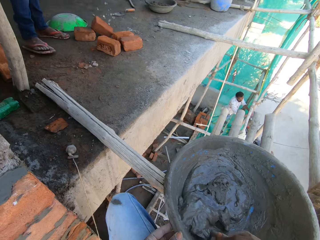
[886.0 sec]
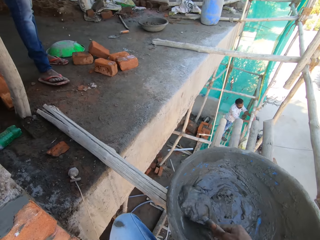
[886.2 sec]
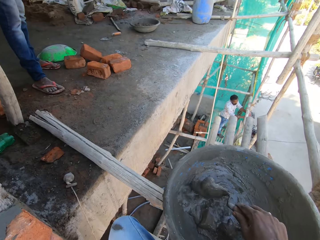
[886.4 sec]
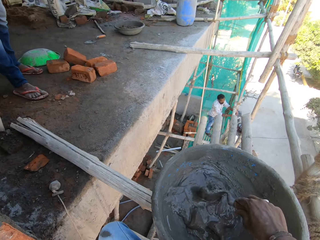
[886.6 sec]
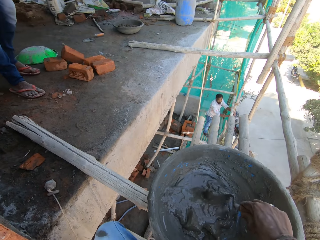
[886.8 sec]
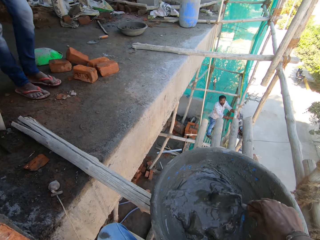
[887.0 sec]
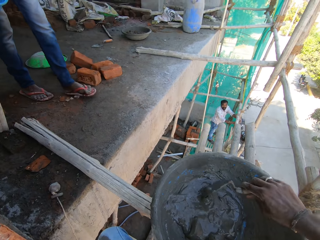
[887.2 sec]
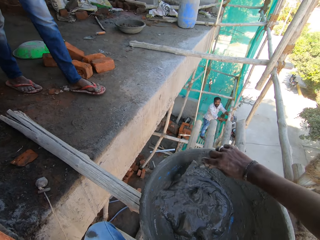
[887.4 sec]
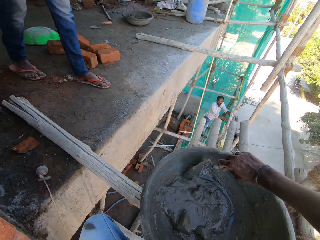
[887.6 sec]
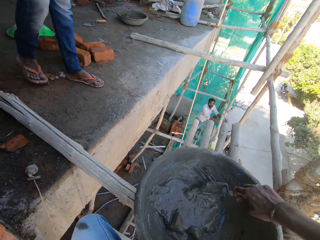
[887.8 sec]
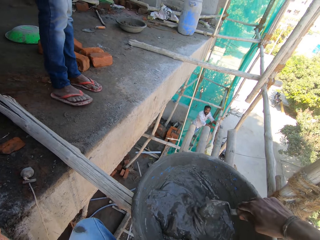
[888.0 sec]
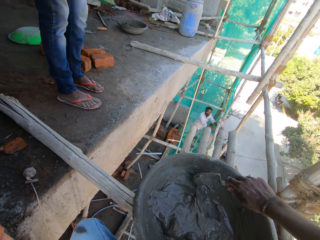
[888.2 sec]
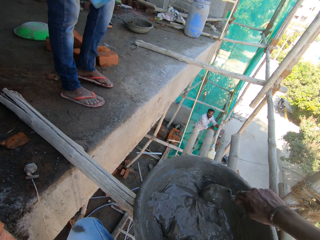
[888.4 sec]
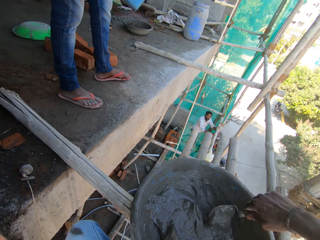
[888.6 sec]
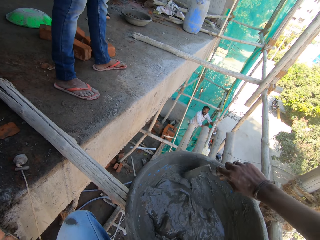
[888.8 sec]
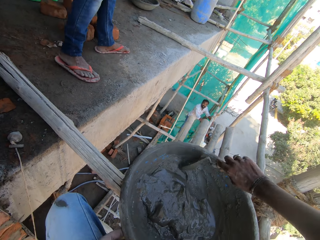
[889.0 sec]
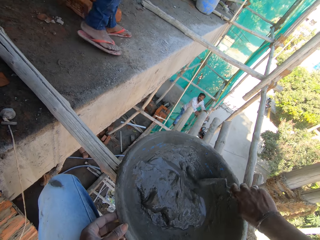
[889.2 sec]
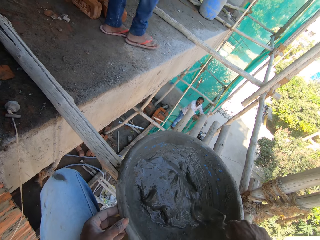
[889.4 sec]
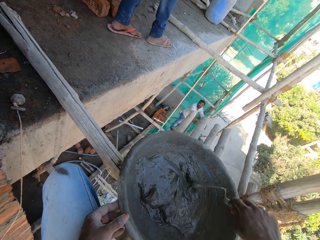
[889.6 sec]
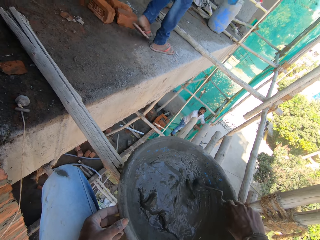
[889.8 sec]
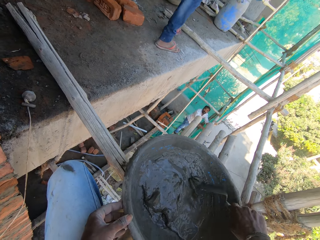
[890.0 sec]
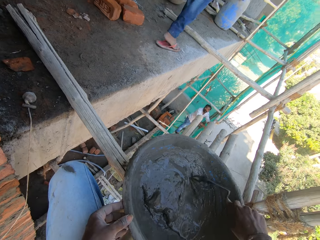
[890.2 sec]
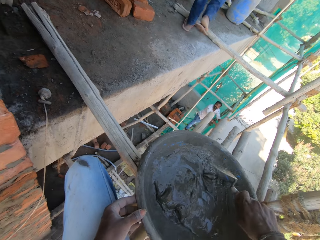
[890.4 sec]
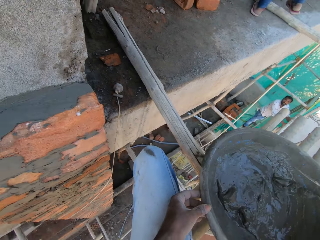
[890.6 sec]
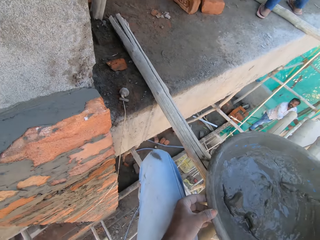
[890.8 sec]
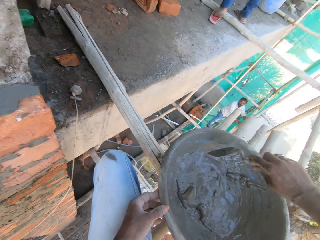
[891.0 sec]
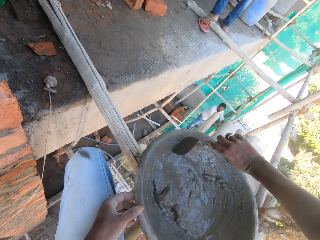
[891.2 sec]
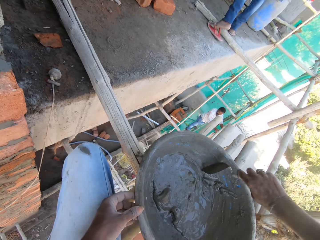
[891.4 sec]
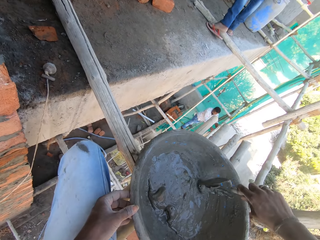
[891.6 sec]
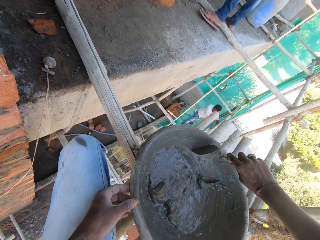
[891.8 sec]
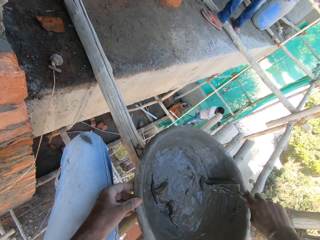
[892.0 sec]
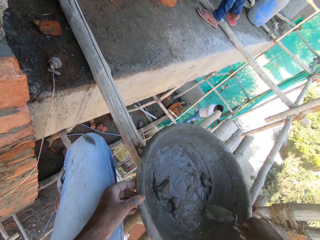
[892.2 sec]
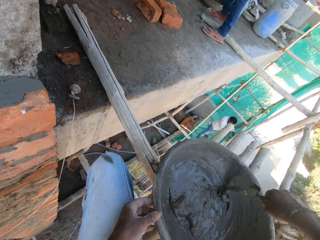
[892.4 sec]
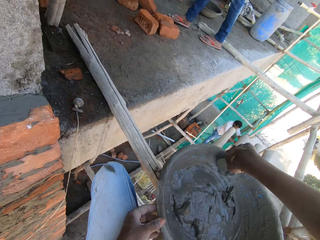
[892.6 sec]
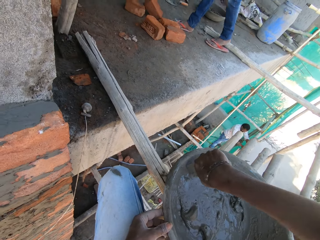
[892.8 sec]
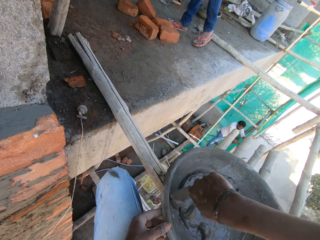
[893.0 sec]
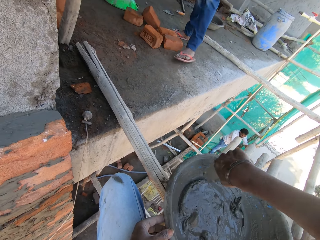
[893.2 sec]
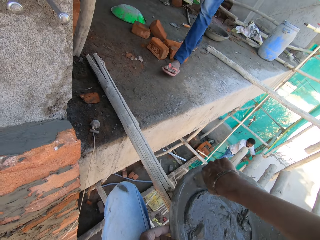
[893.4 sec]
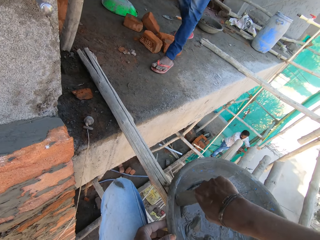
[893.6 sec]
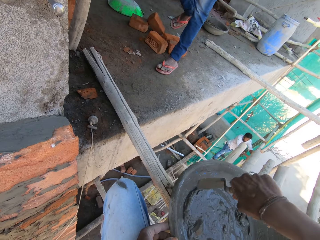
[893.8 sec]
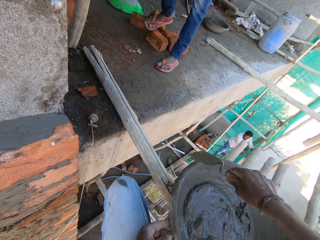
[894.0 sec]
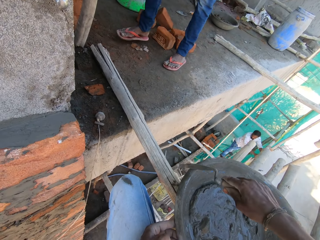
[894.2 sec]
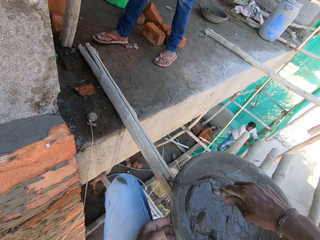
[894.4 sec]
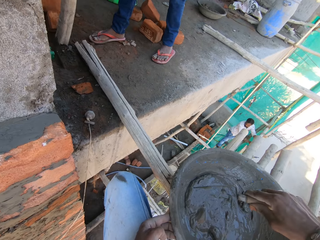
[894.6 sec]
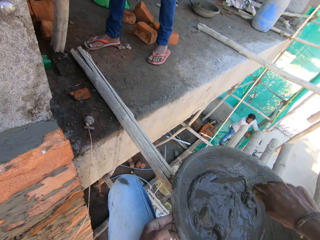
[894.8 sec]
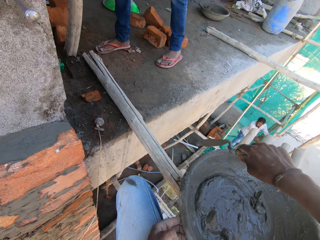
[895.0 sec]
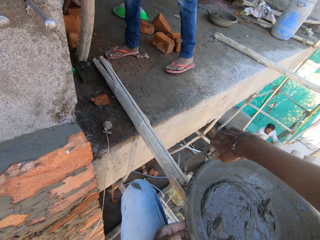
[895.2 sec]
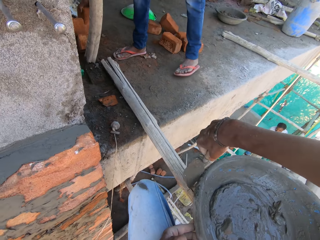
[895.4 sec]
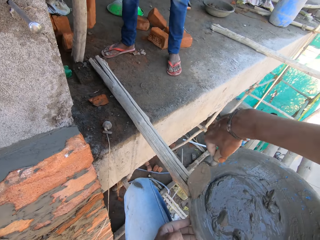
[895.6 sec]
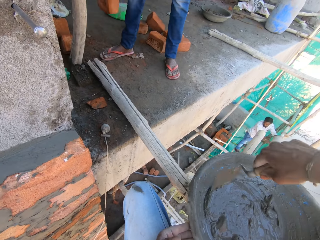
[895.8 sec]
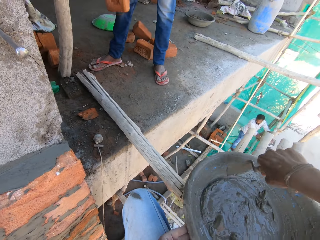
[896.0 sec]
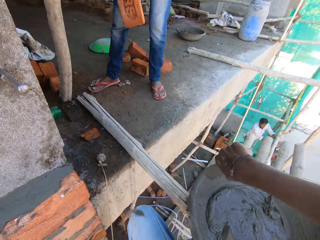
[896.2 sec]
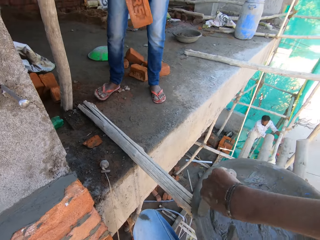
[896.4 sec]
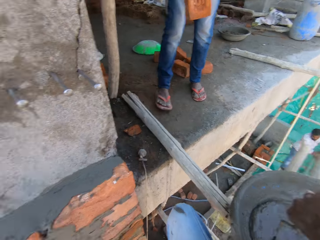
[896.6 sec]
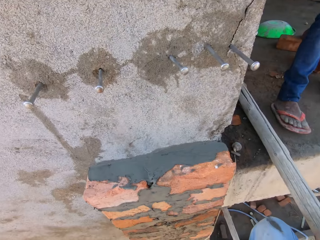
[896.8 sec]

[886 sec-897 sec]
The camera wearer interacts with the boy. The boy carries a brick on the decking with his right hand.

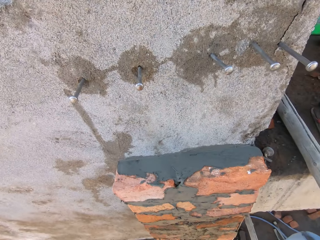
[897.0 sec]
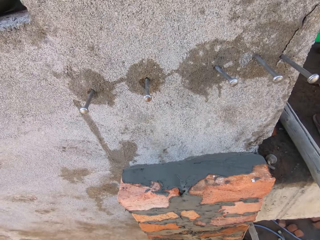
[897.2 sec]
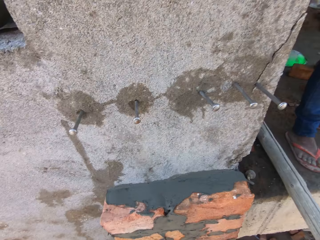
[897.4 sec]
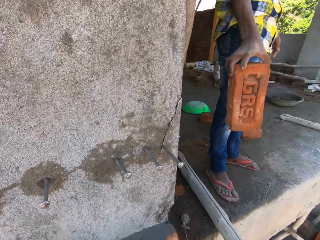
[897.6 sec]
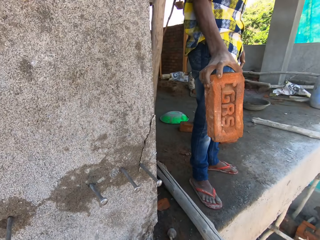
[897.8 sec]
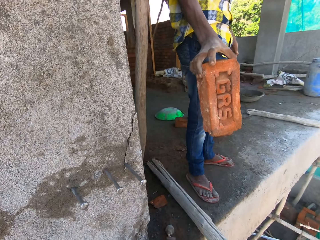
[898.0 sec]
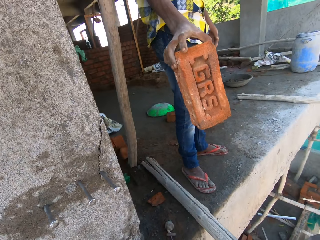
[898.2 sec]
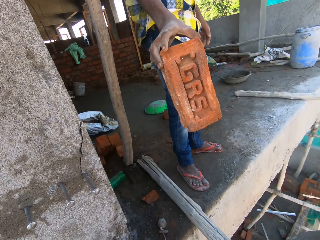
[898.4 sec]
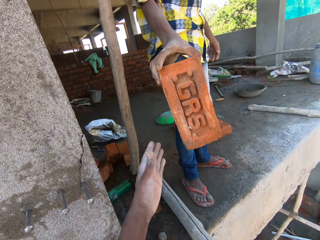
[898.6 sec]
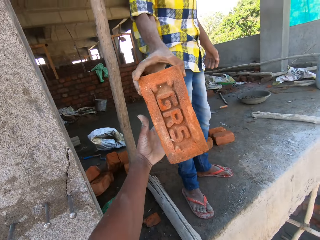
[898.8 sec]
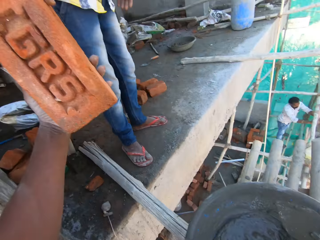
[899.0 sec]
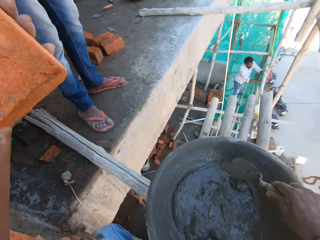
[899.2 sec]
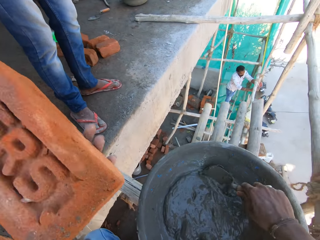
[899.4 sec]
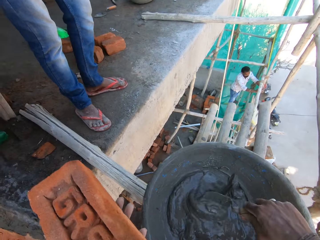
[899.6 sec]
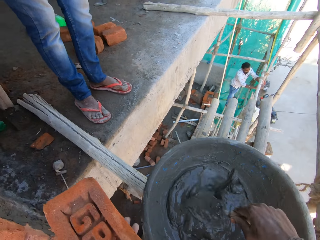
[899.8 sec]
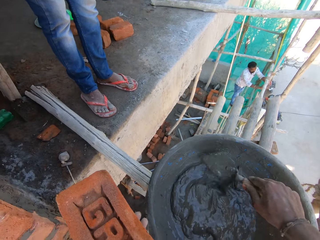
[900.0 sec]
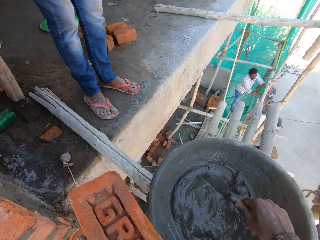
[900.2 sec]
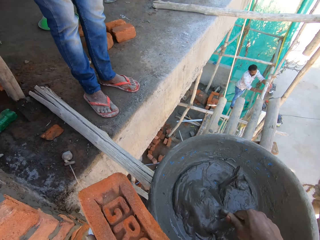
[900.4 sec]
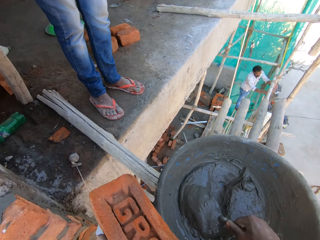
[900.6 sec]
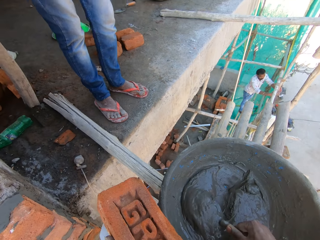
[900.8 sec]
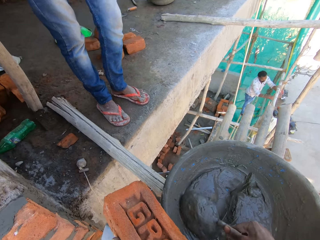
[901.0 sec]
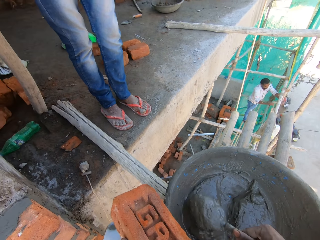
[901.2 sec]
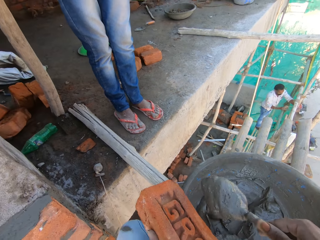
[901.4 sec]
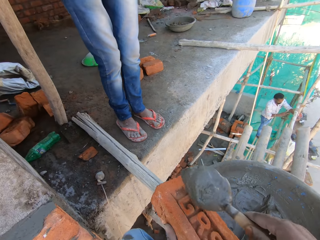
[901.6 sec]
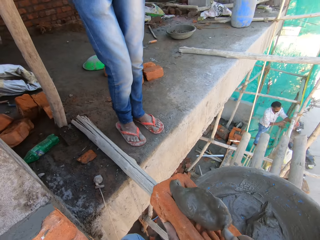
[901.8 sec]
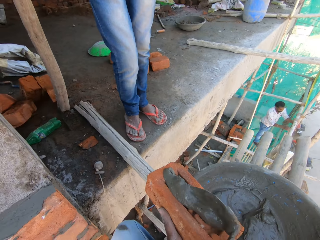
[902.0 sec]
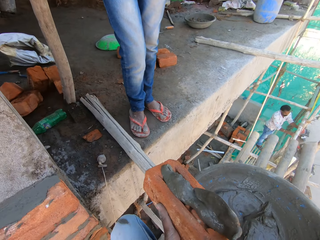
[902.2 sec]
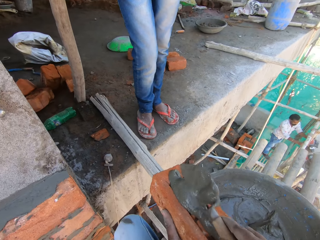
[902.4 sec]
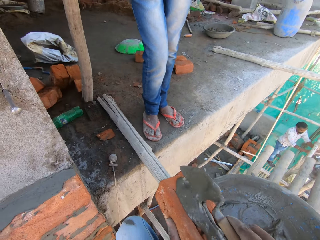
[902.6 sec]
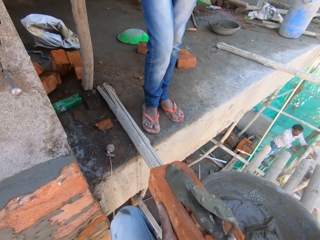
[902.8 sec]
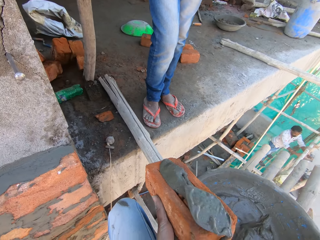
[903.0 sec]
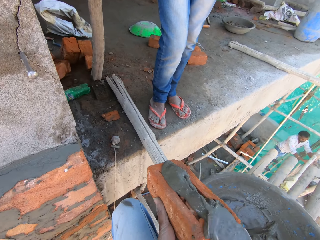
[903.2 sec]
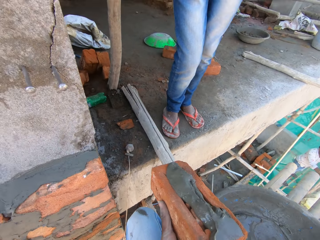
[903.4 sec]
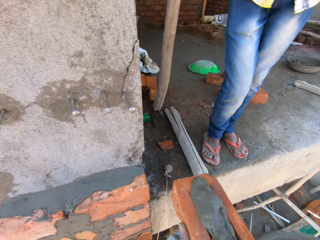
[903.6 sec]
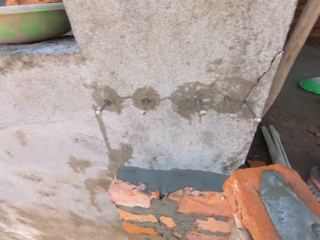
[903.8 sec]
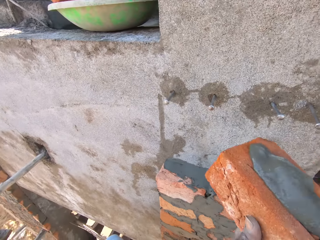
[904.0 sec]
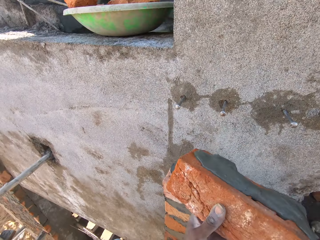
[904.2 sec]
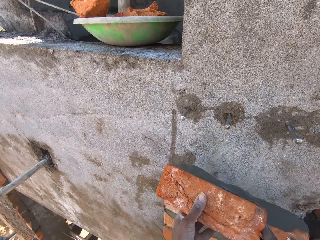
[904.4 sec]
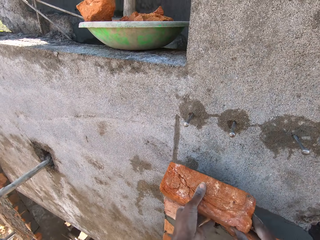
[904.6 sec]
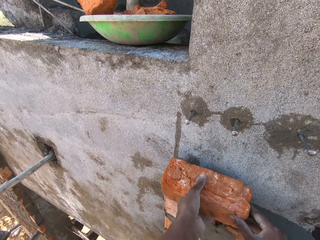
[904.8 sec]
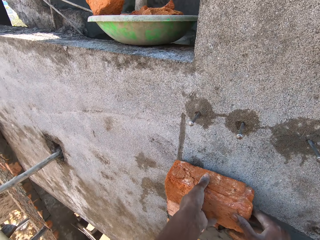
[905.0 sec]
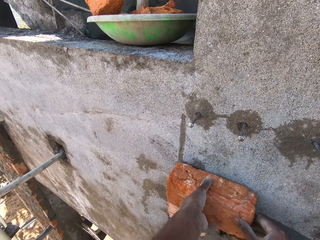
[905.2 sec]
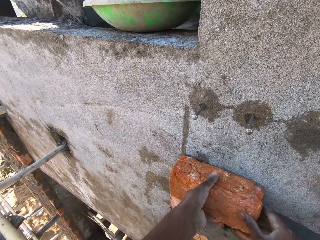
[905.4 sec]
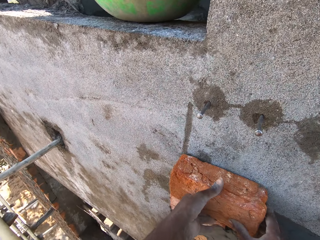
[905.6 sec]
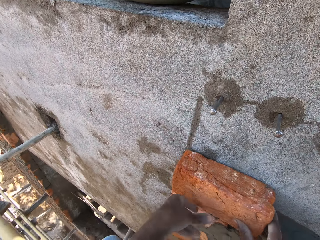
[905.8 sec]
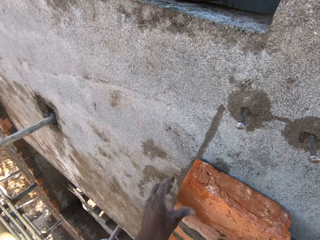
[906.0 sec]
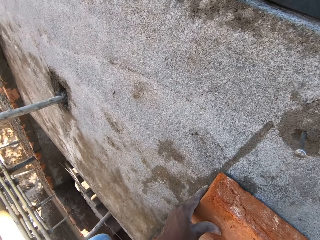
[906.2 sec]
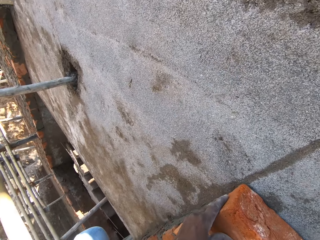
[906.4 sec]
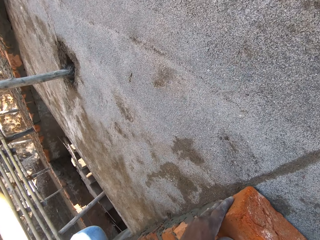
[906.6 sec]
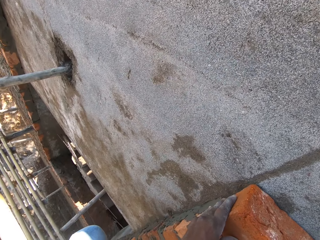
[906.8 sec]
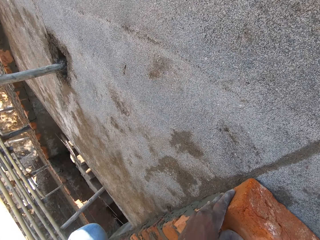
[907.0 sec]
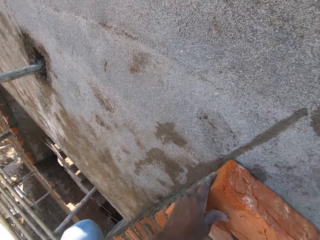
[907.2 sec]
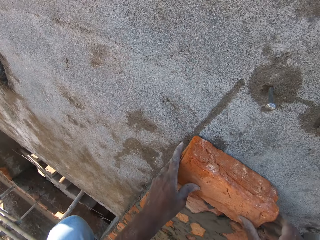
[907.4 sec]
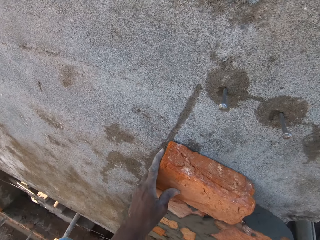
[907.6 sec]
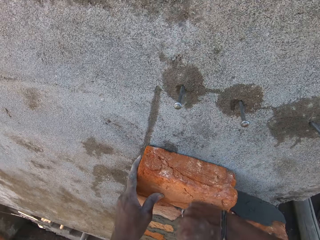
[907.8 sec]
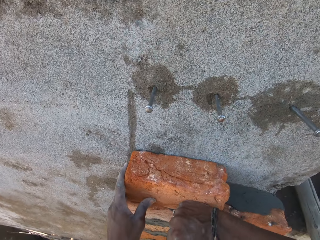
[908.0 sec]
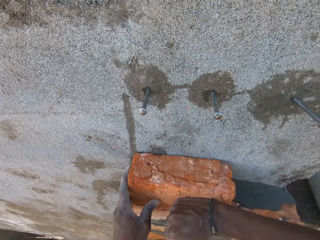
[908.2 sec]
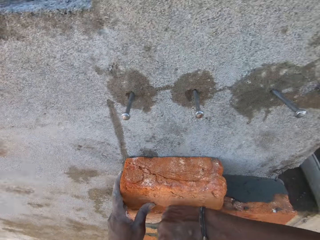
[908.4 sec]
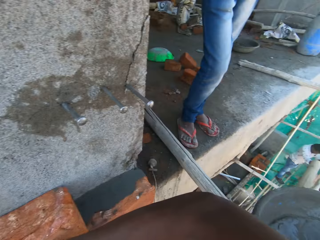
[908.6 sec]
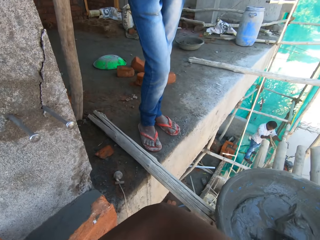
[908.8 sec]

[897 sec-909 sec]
The camera wearer looks at the masonry. The boy transfers the brick to the camera wearer with his right hand. The camera wearer collects the brick from the boy on the decking with his left hand. He scoops concrete or mortar from the pan on the scaffolding to the brick on his left hand with the brick trowel in his right hand. He holds the brick. He smears mortar on the brick with the trowel. He holds the brick. He lays the brick on the wall with both hands. He taps the brick on the wall with his right hand fist.
